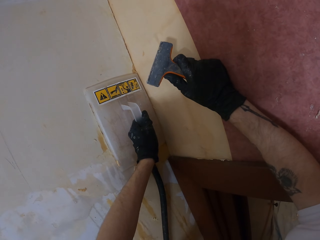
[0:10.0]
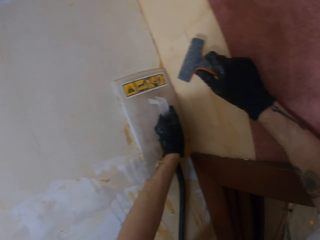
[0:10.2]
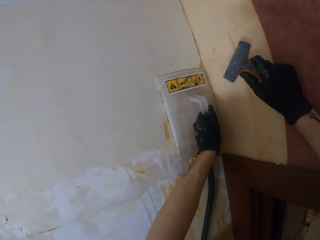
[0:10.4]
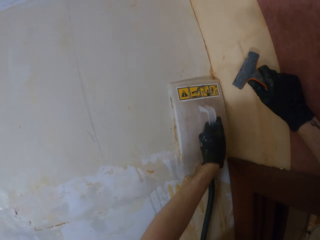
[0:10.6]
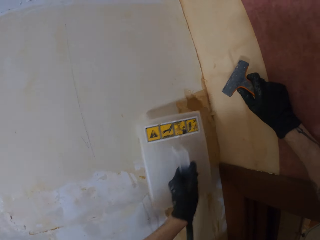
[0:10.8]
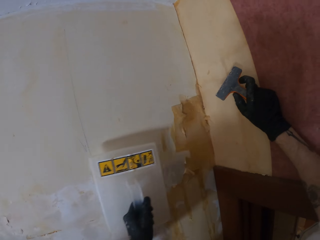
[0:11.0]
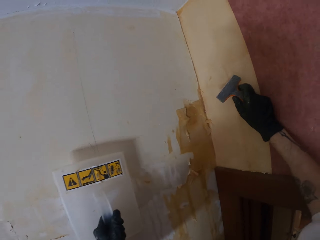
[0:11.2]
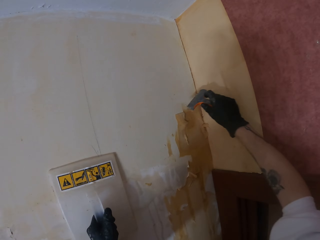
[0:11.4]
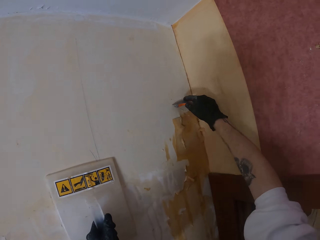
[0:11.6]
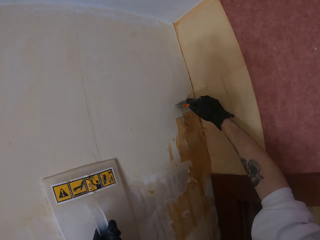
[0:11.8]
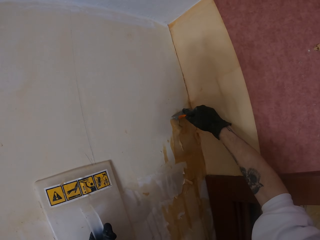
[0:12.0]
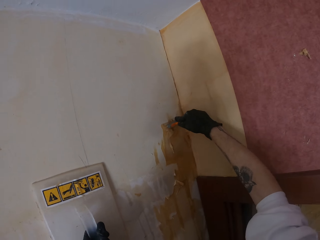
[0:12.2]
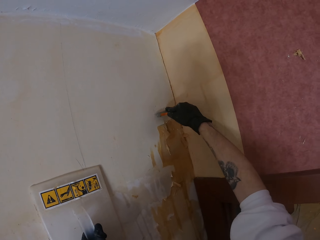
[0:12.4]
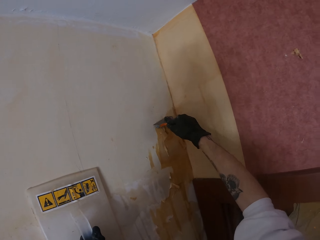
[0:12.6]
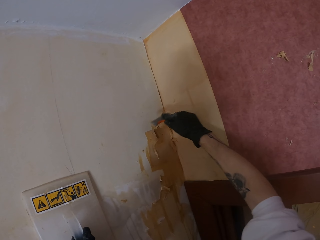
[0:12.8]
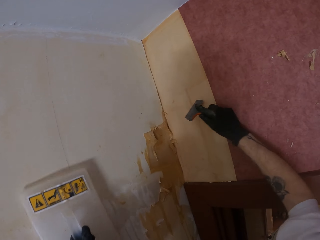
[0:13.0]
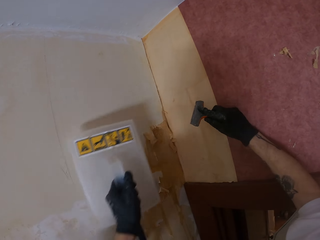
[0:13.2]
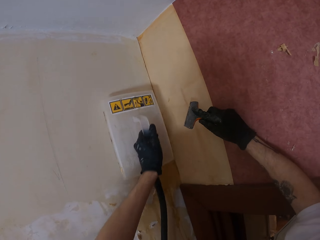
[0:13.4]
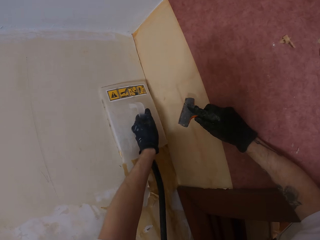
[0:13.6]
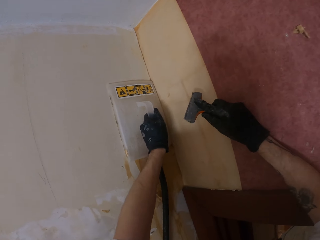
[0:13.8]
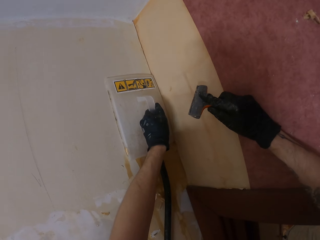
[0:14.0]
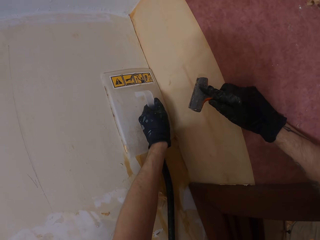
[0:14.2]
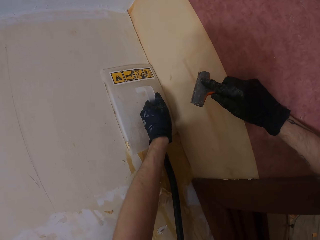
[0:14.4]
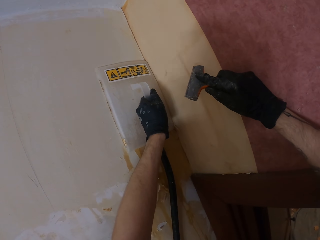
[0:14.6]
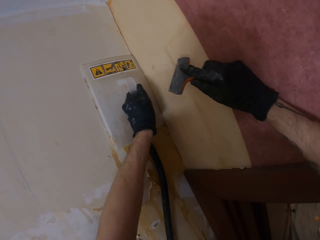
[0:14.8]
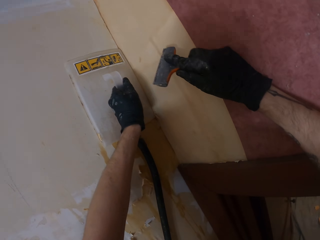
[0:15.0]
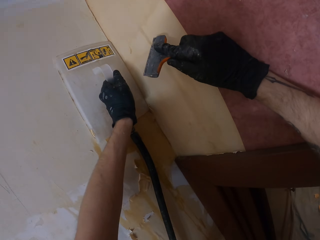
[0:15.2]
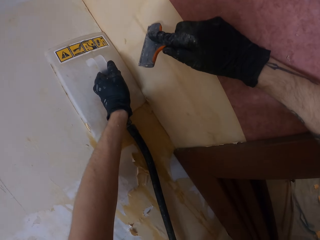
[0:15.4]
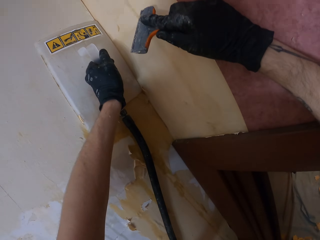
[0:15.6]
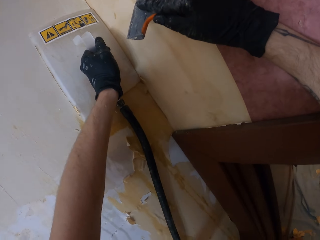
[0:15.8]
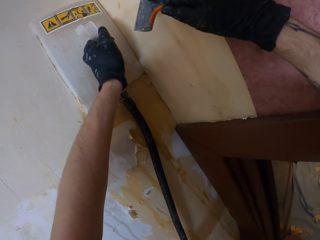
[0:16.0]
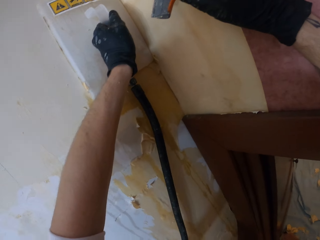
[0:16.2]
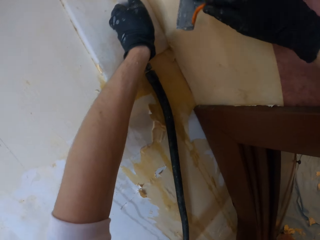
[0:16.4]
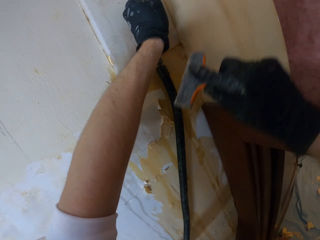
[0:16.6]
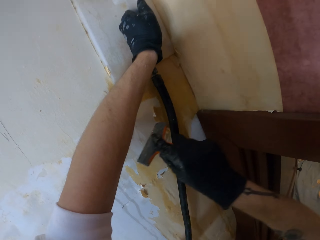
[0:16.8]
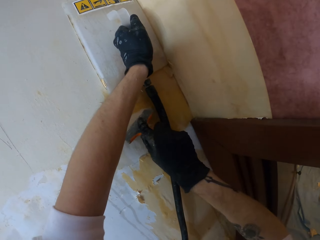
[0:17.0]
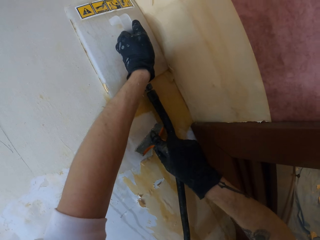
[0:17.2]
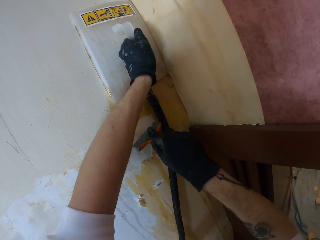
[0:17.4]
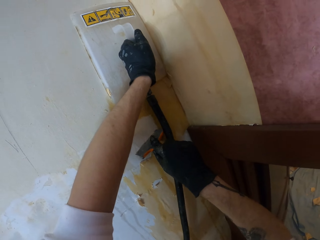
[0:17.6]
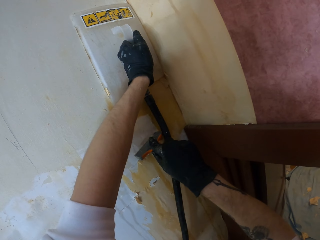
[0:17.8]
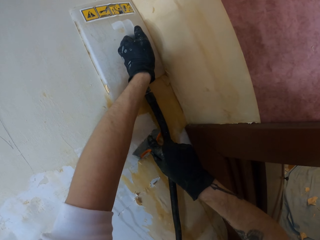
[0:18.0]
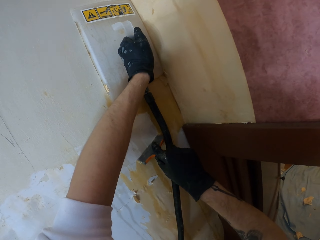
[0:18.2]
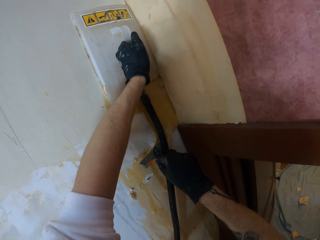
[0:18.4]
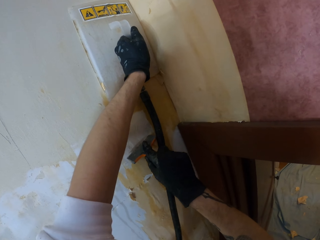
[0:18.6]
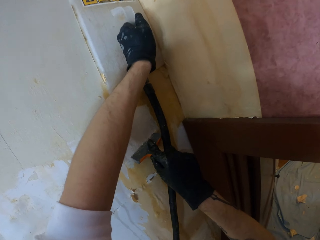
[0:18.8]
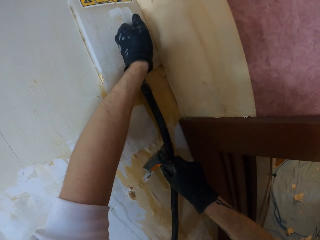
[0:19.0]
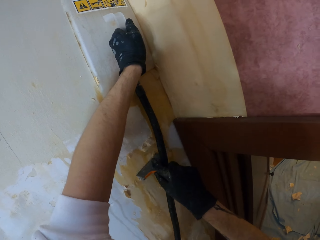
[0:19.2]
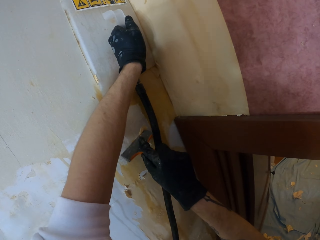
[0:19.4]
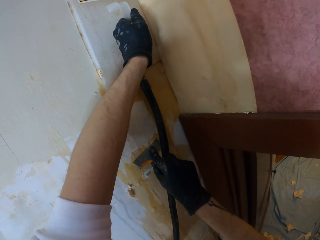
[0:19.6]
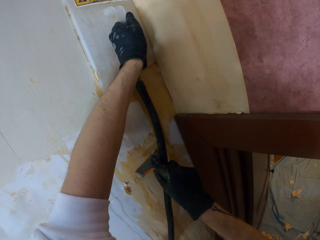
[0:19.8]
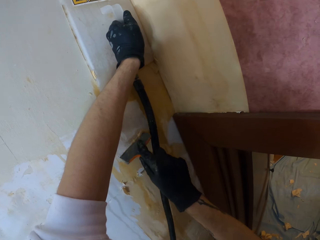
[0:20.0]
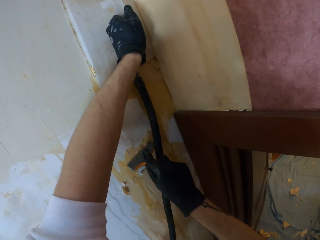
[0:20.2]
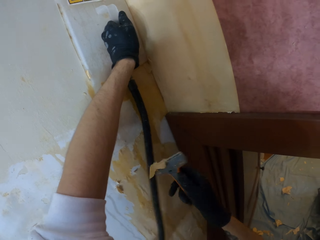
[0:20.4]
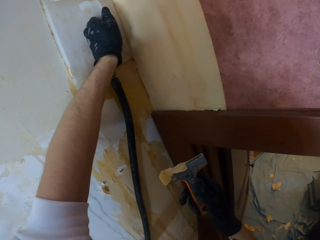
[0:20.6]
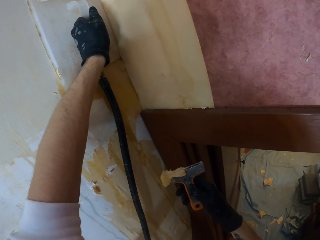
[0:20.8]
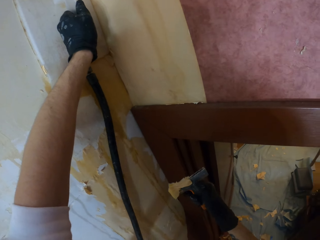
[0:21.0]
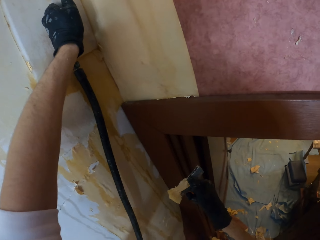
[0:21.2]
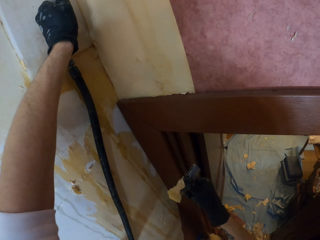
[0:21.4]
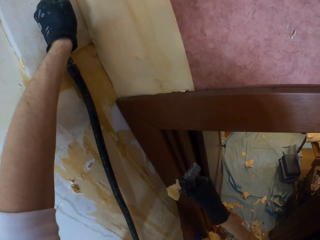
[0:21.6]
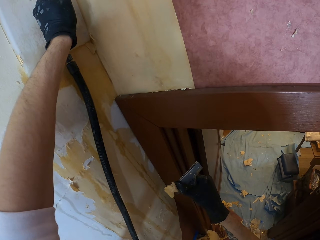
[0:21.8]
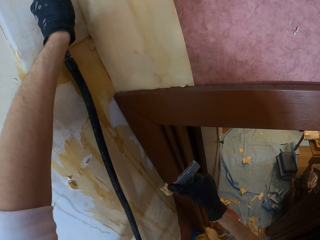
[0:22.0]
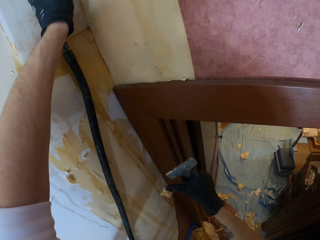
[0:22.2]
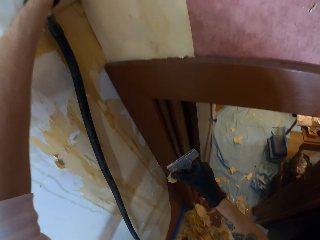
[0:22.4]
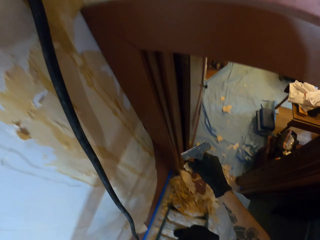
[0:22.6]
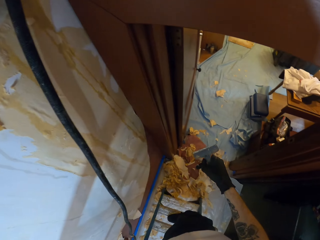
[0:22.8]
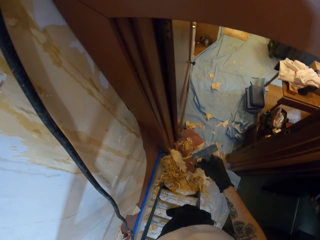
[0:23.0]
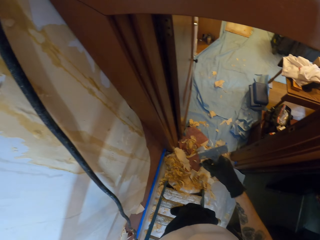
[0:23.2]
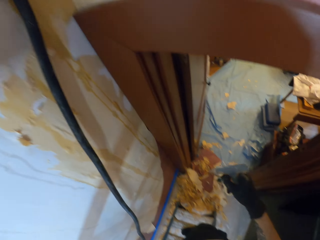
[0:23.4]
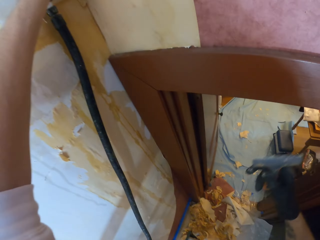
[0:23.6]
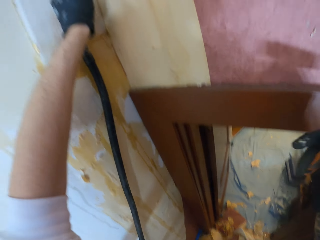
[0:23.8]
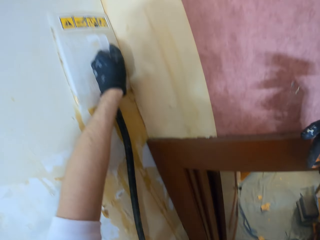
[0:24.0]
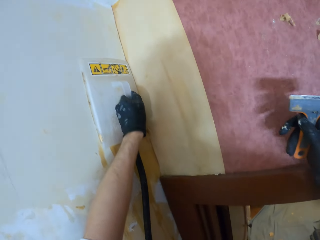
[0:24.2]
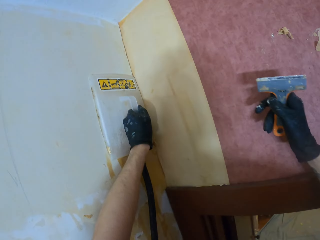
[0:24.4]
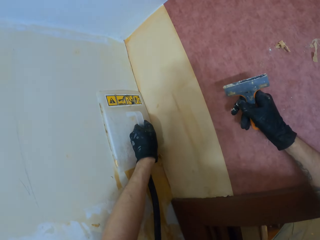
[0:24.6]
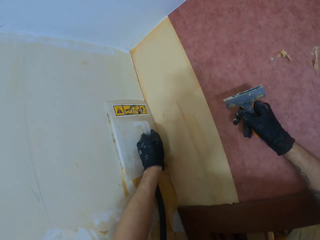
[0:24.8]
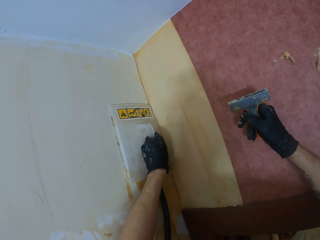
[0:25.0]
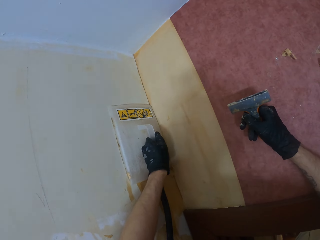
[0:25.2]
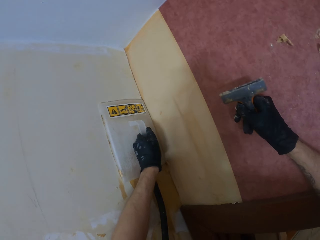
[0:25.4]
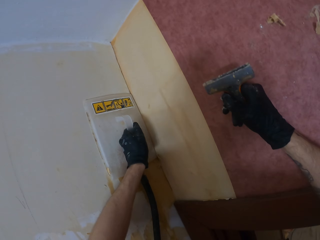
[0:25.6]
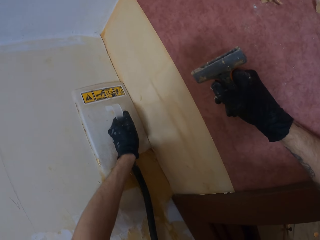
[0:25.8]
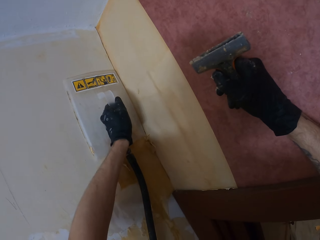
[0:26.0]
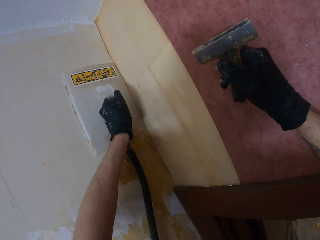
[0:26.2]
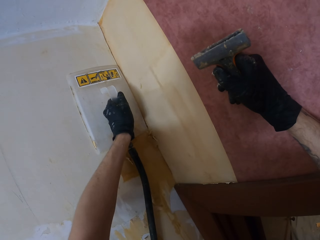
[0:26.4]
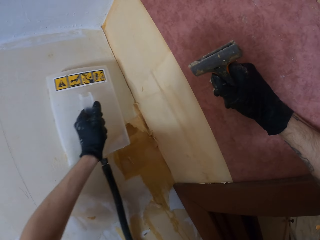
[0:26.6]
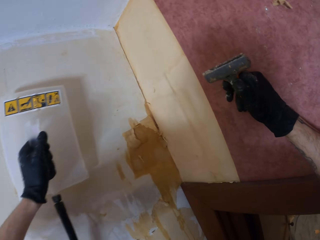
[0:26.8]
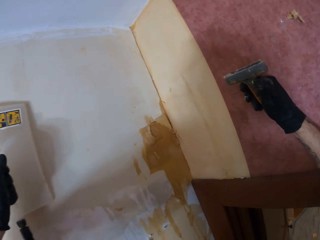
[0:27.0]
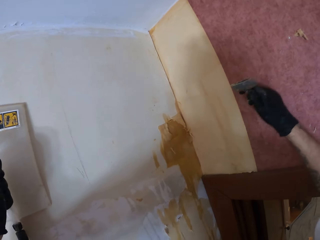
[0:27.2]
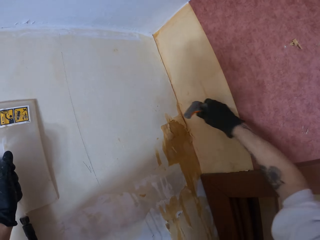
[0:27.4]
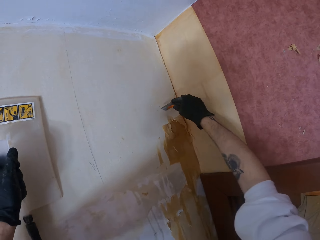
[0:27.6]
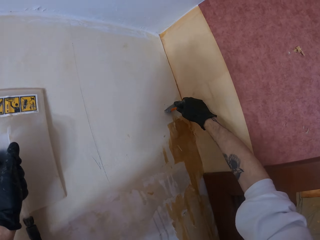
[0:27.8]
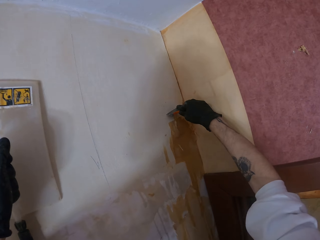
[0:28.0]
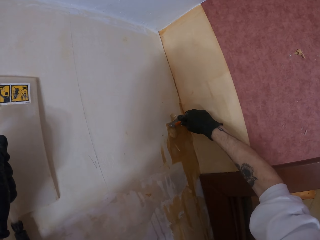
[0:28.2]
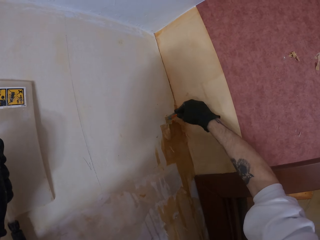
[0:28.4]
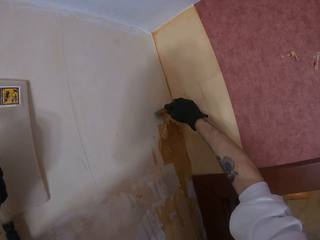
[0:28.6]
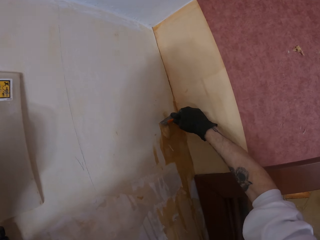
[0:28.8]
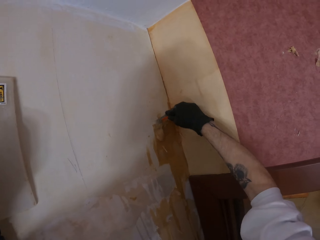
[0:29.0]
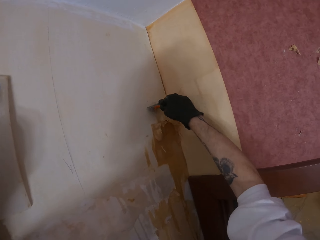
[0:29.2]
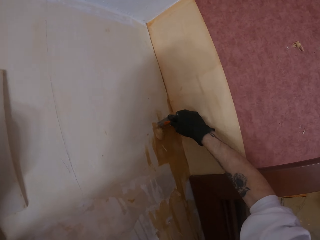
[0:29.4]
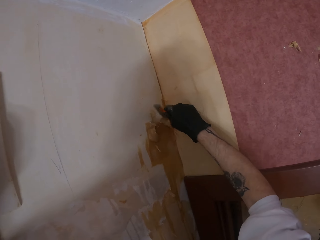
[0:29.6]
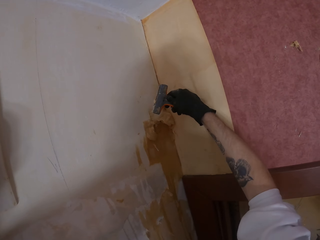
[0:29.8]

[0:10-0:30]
The camera wearer removes a steamer from the wall. They use a scraper to remove the paint. They put the steamer on the wall. They scrape the wallpaper with the scraper. They remove the stuck paint on the scraper. They hold the steamer against the wall and remove the steamer from the wall. They scrape the wallpaper with the scraper.

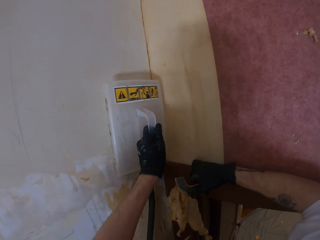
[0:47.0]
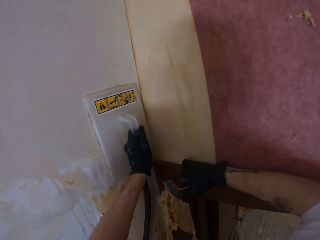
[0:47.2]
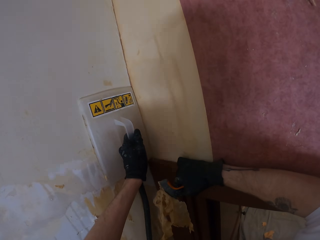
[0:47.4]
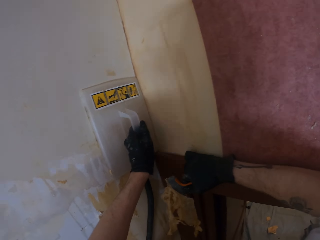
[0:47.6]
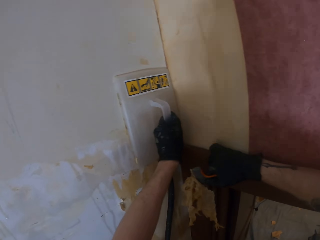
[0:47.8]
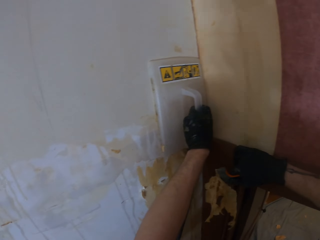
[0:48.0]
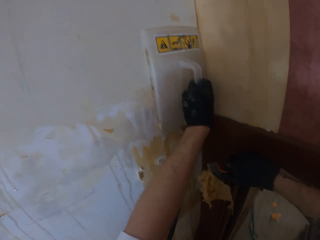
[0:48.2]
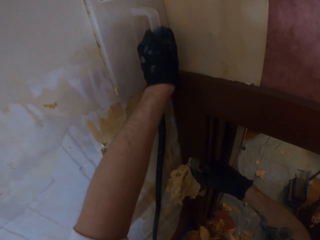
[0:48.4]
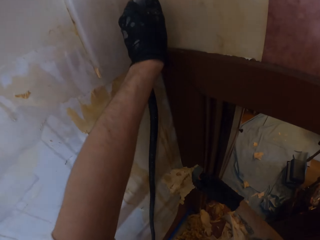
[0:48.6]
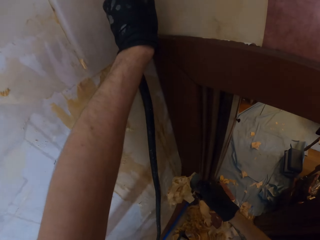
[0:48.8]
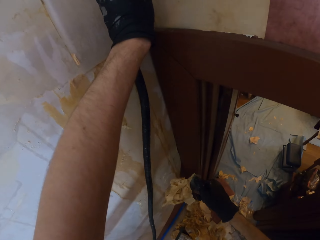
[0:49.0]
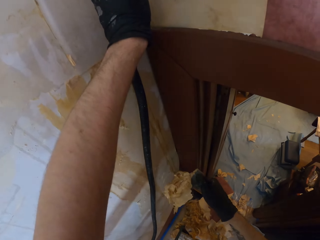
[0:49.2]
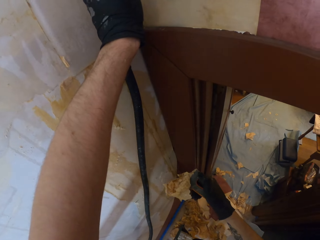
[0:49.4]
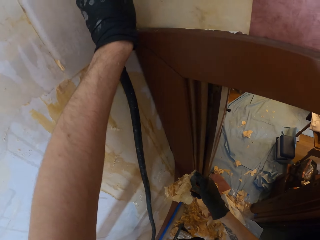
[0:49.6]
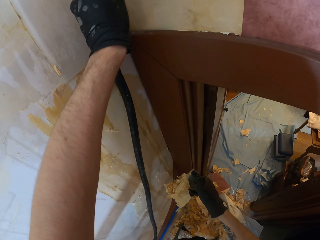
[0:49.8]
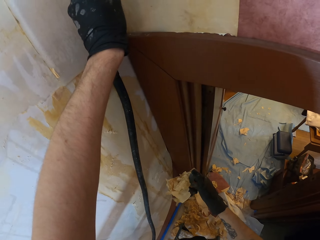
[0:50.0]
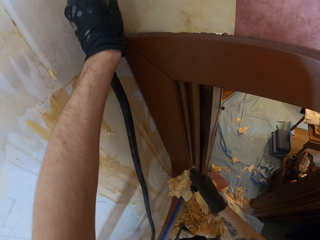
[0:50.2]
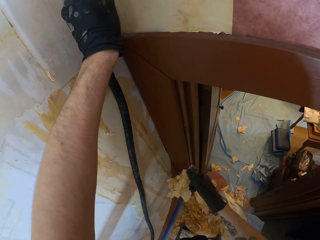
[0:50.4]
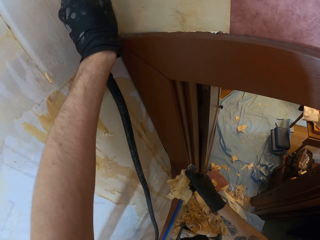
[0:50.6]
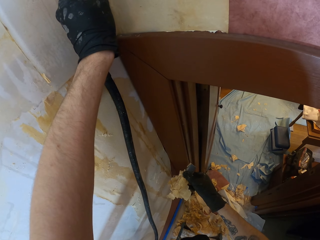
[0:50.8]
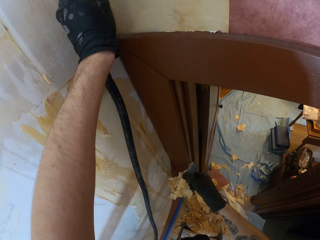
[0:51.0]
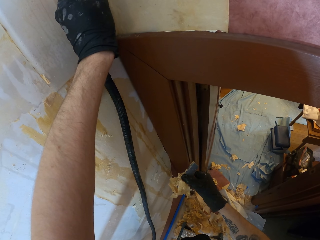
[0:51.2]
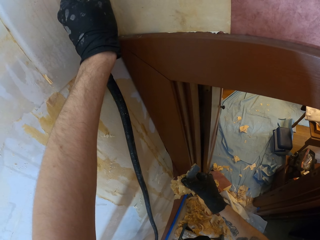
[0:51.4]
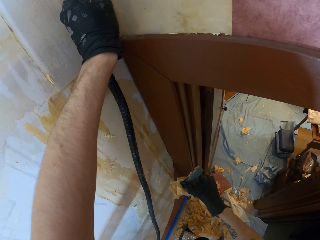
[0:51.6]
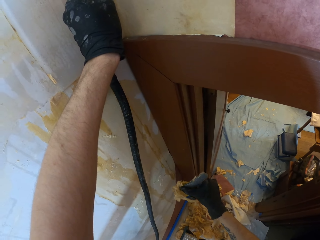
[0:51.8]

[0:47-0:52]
The camera wearer places a wall heater on the wall. They remove stuck paint on the scraper.
